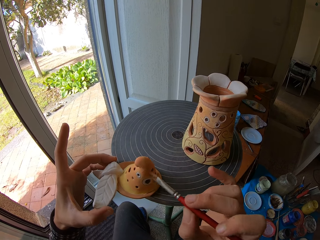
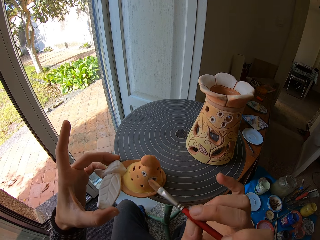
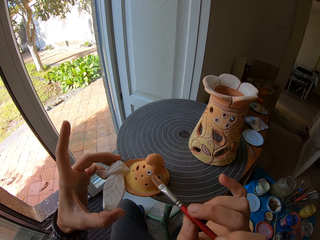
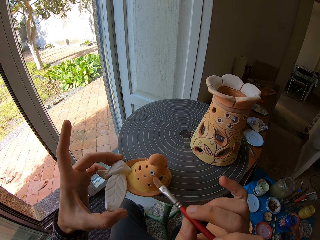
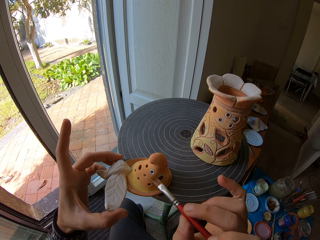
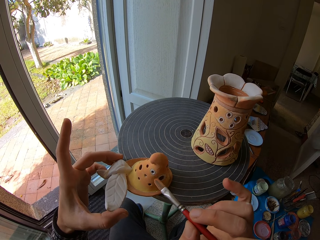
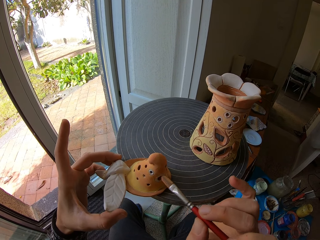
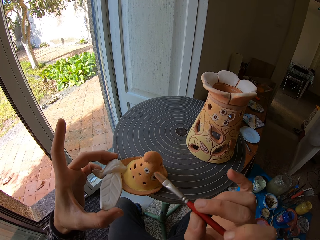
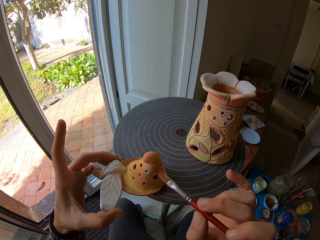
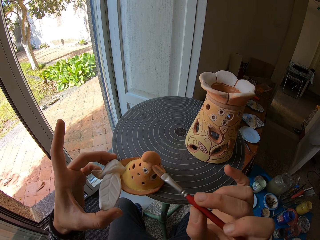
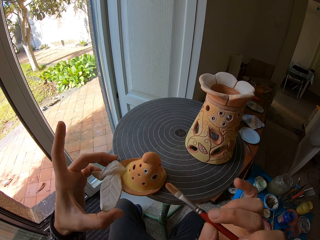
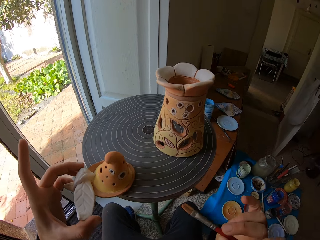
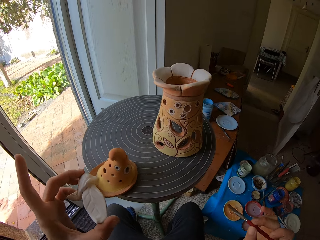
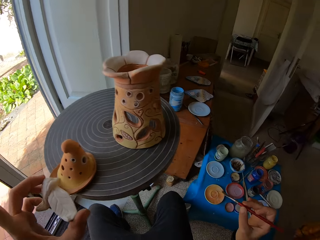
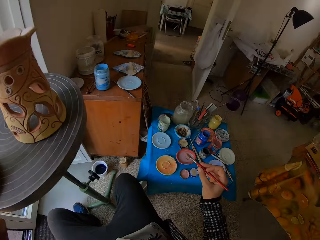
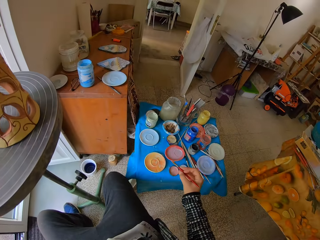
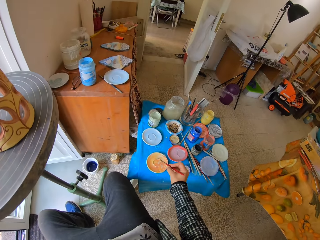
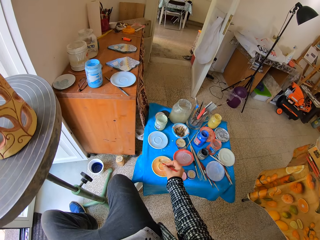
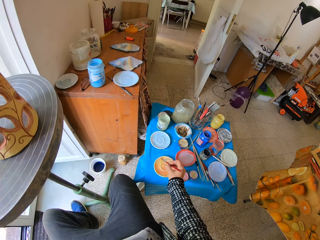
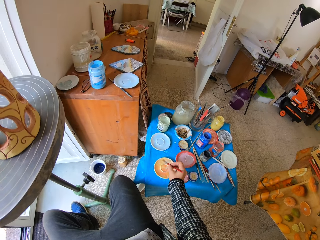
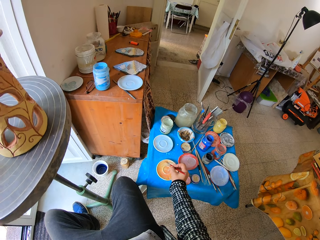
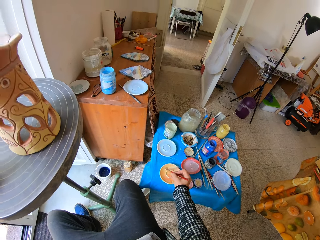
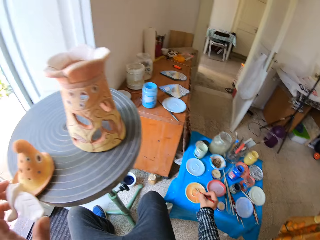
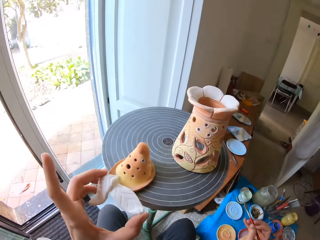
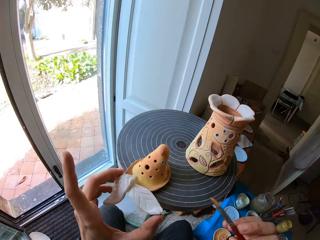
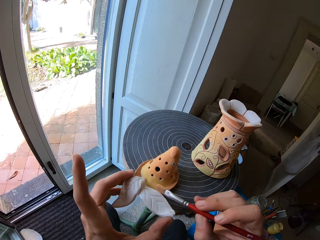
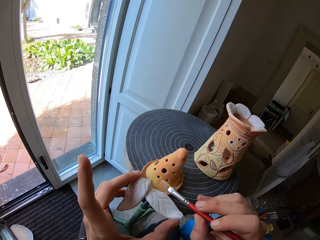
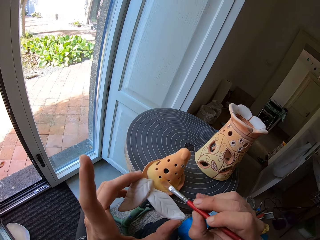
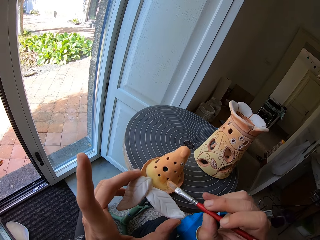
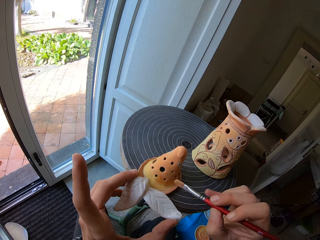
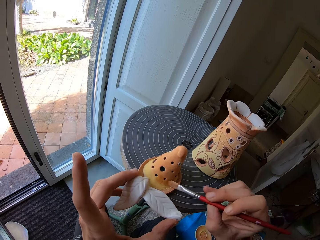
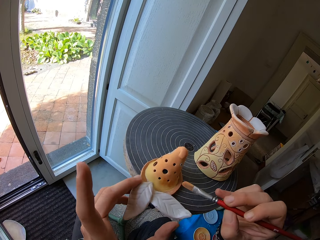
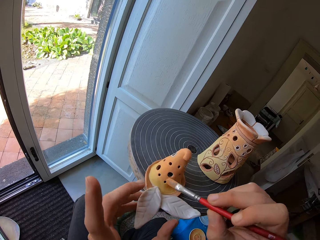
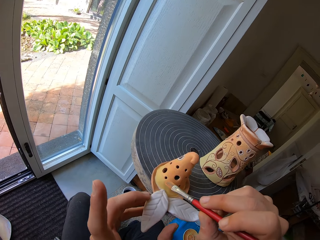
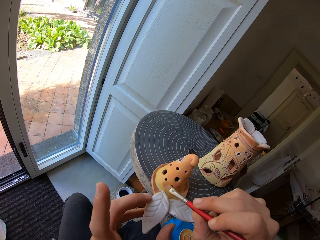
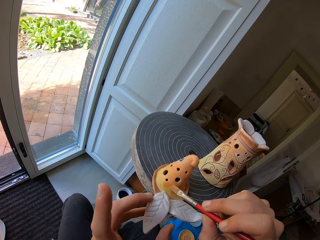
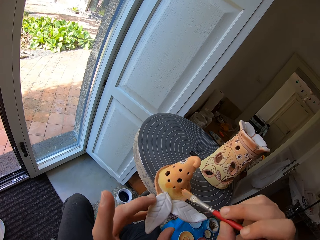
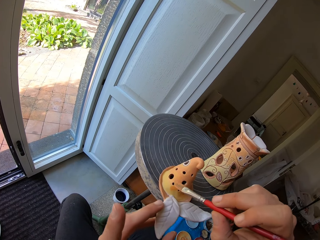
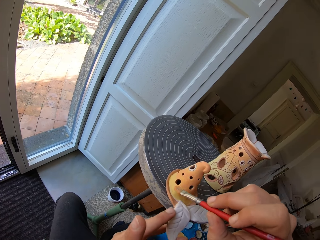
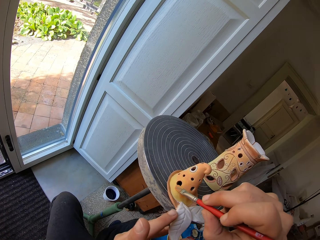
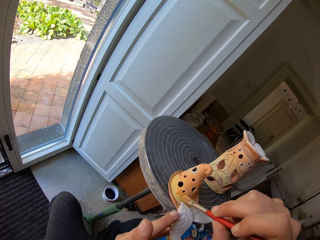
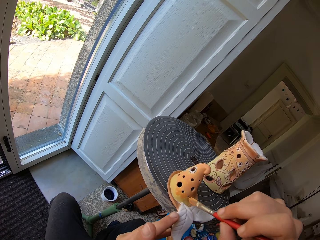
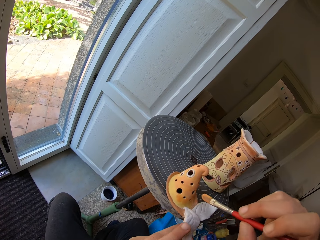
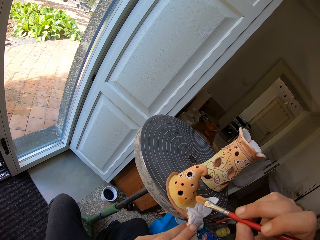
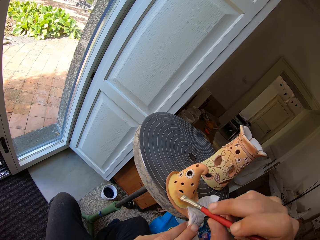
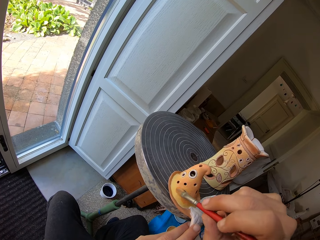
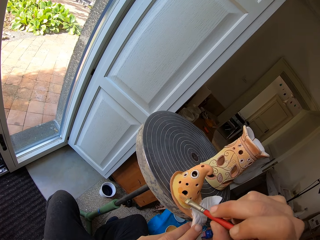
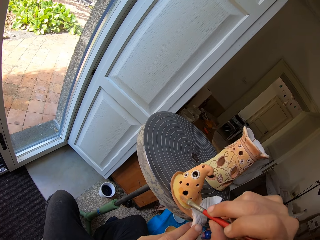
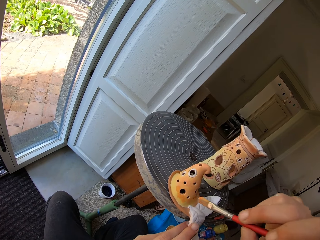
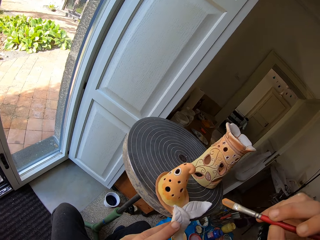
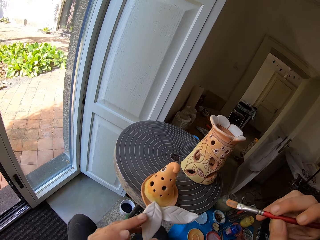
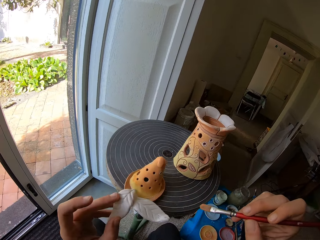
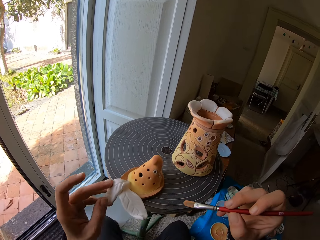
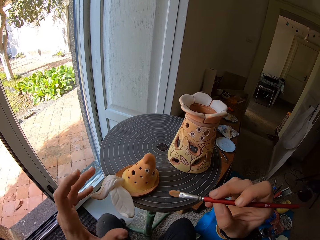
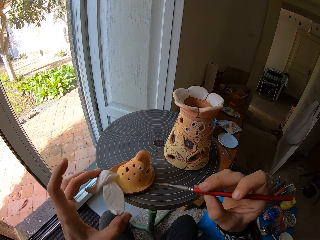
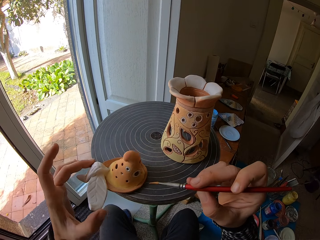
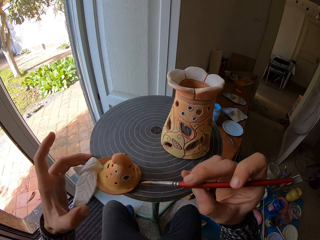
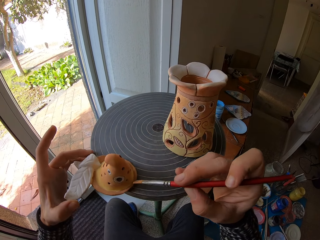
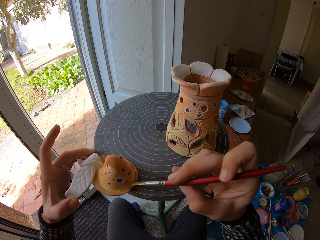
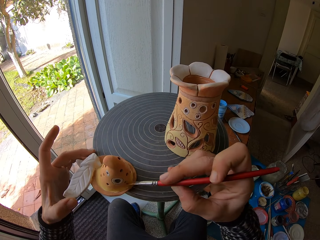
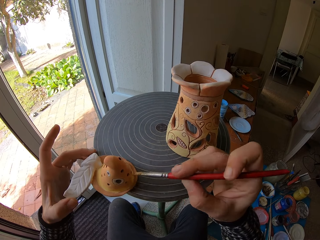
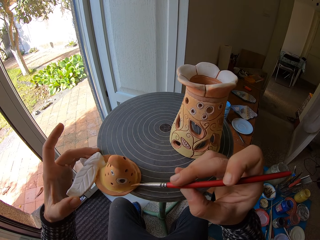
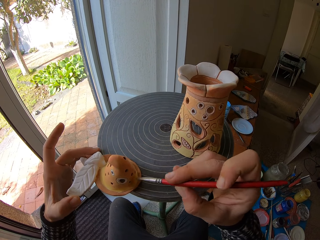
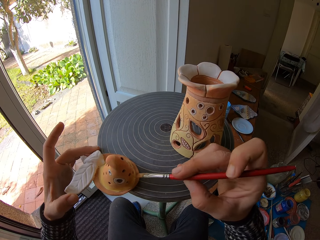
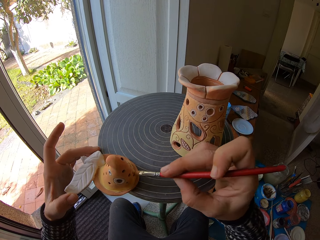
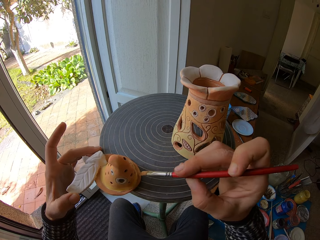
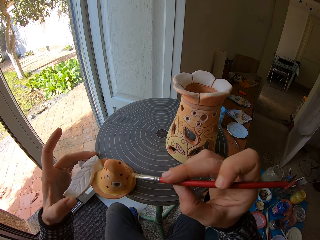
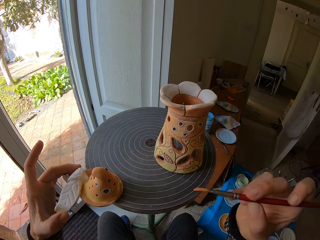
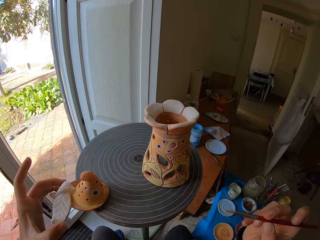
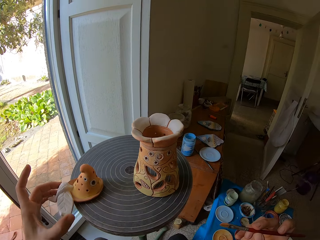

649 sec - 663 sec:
The camera wearer takes paint from the plate on the table with the brush in his right hand. He paints the terracotta artwork with the brush in his right hand. He rotates the sculpture. He paints the sculpture.

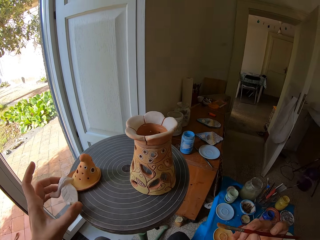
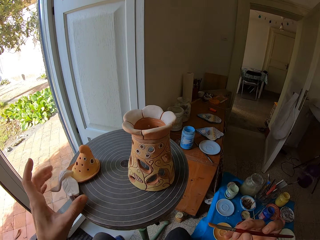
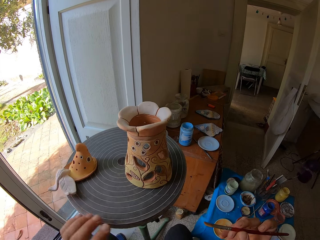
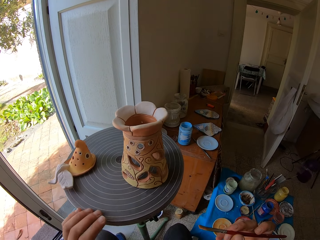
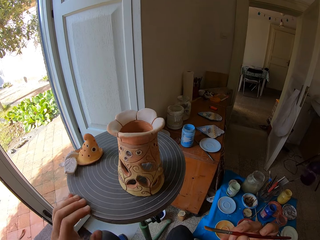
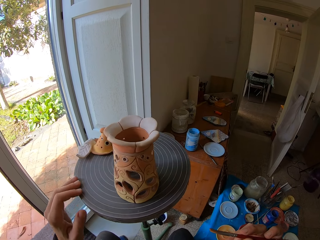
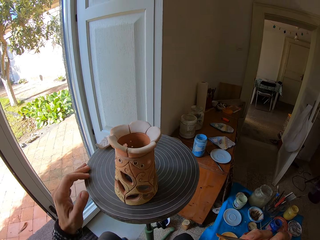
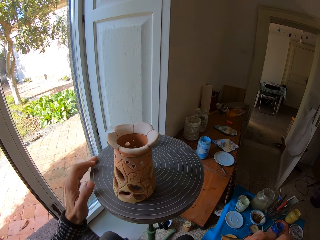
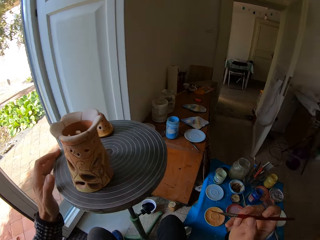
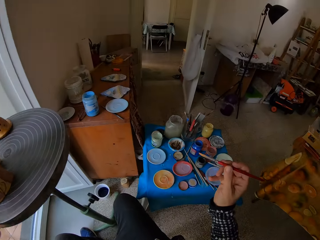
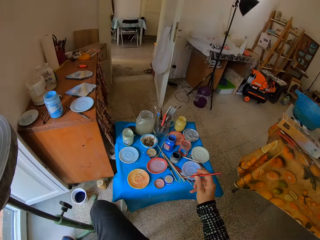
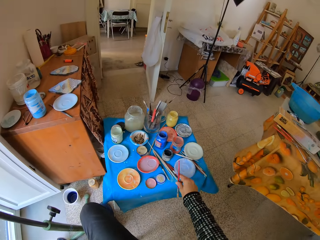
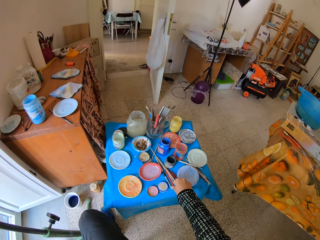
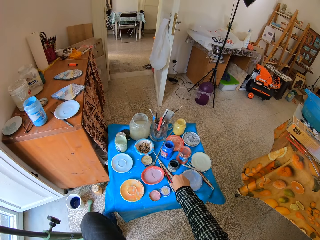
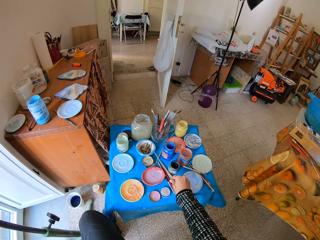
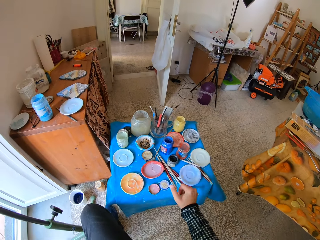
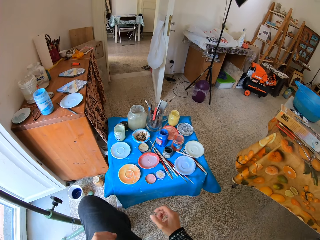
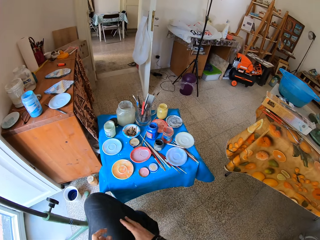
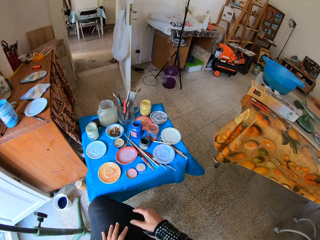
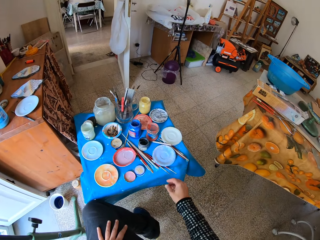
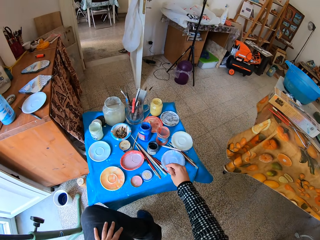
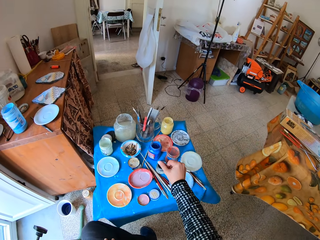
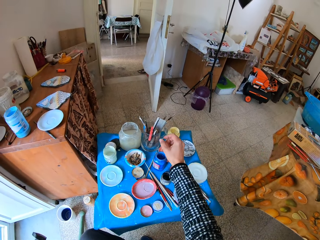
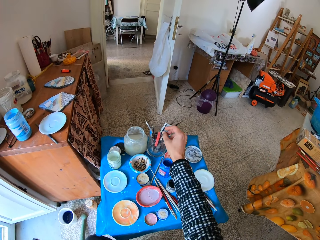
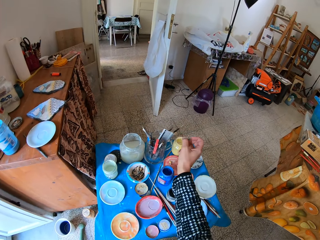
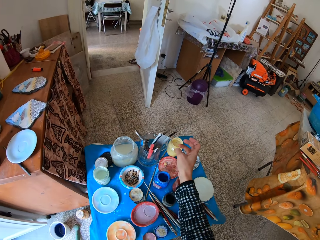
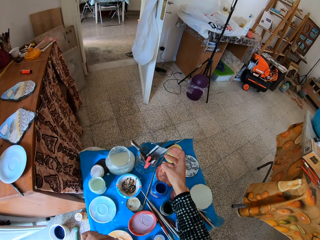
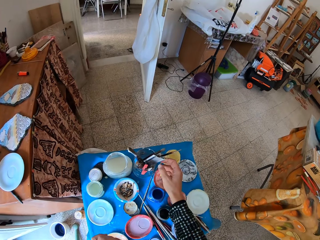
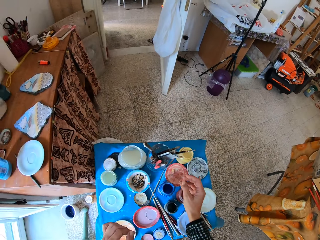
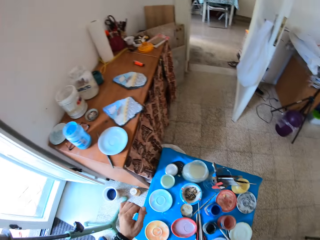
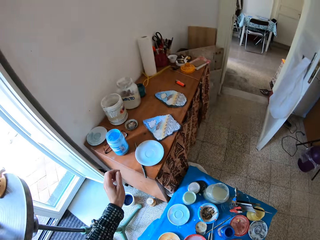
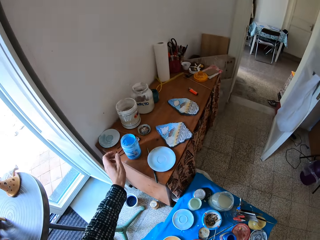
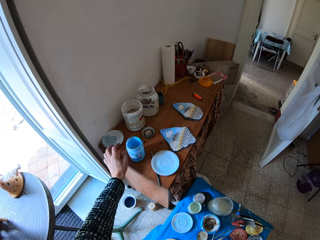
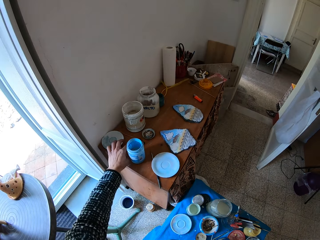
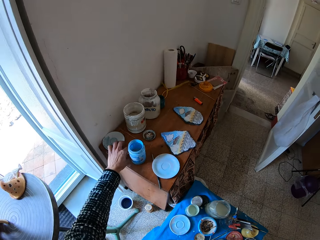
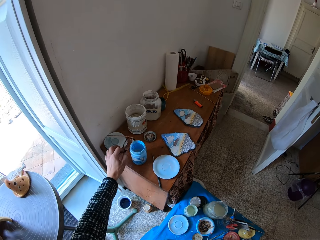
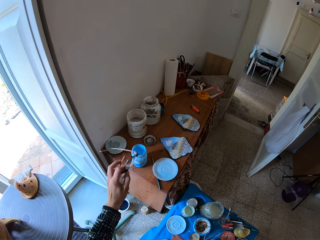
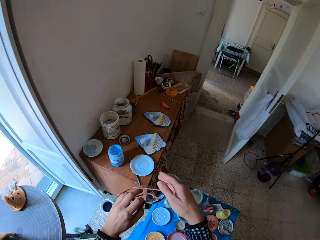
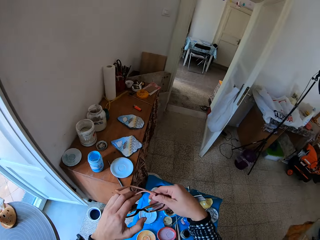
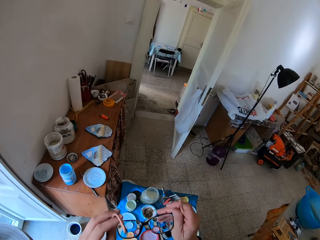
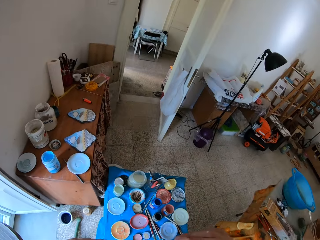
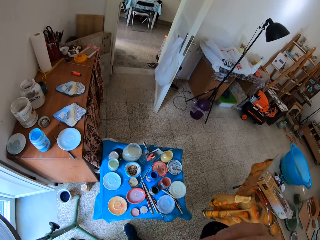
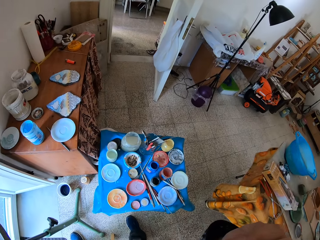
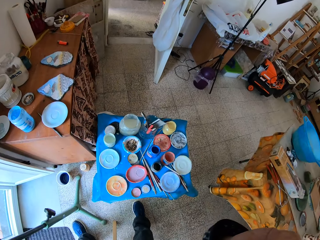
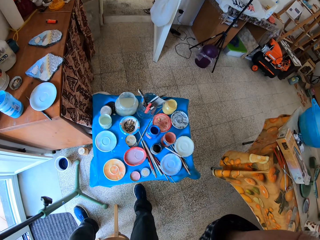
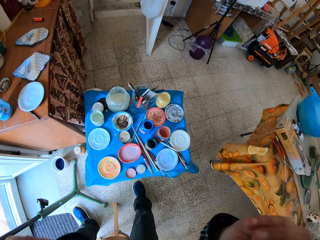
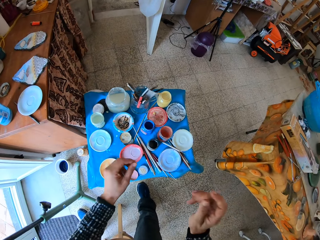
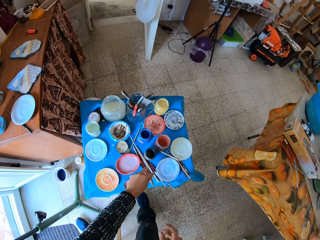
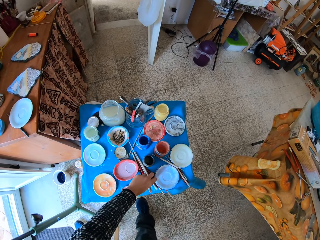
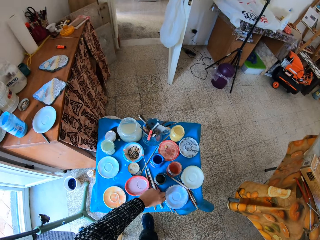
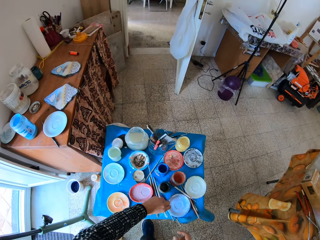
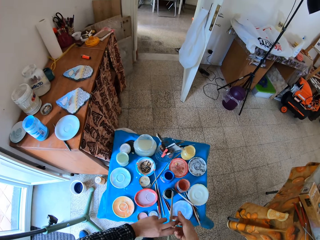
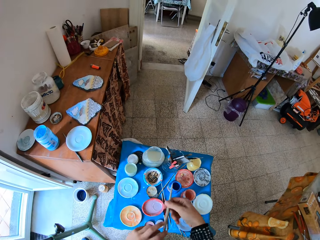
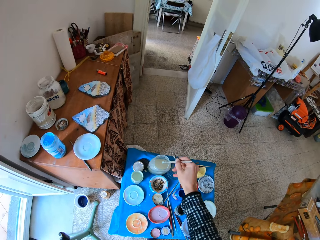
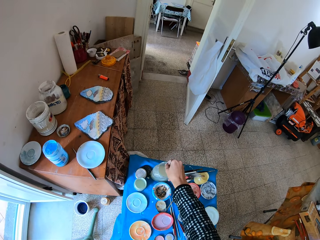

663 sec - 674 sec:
The camera wearer turns a turntable with his left hand. He places the brush in his right hand on the table. He gets up from the chair. He picks up a pair of glasses from the top of a cupboard with his left hand. He grabs the paintbrush.
